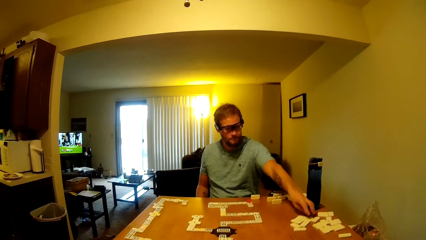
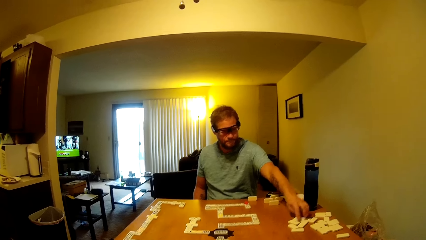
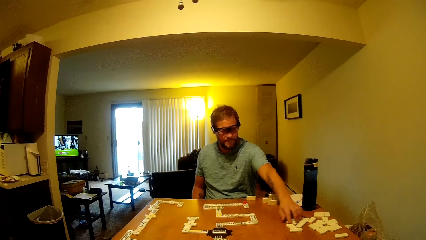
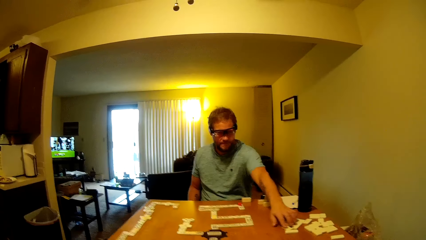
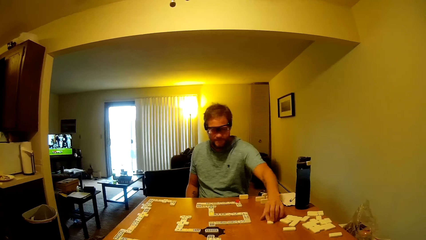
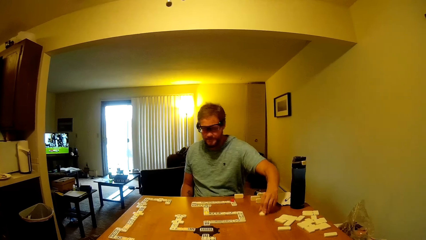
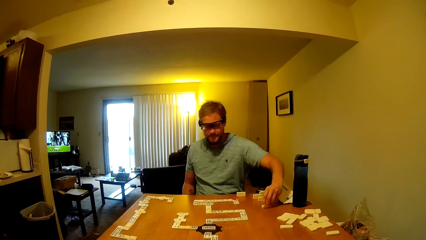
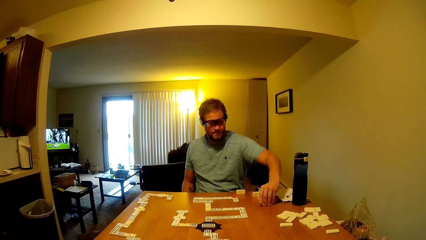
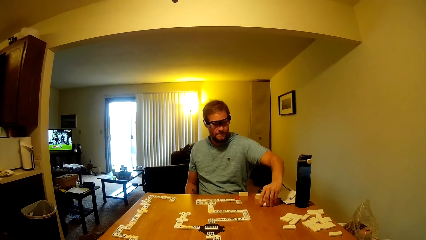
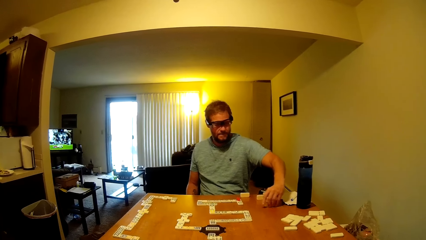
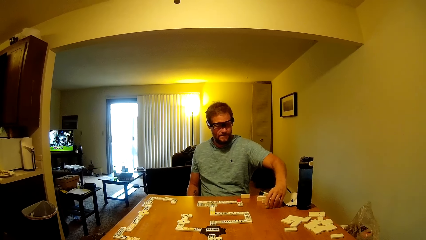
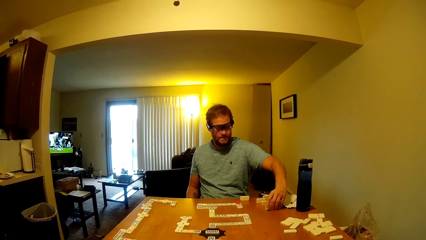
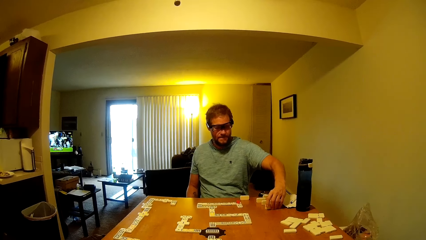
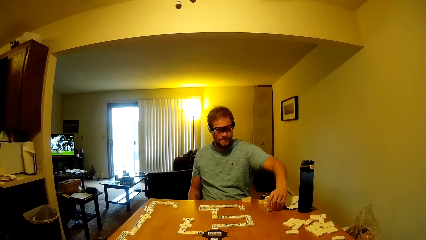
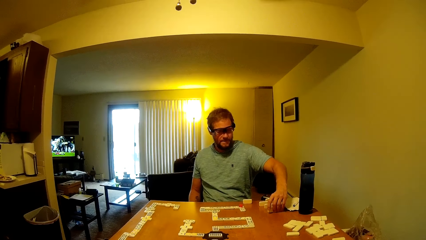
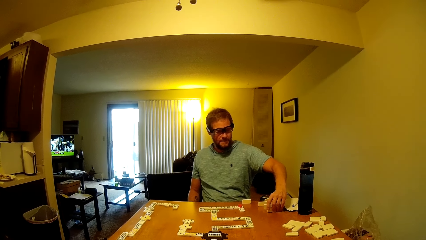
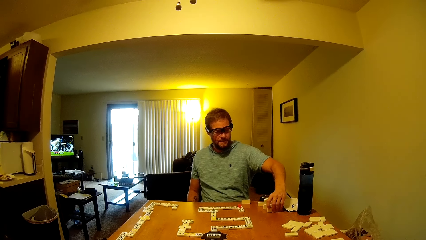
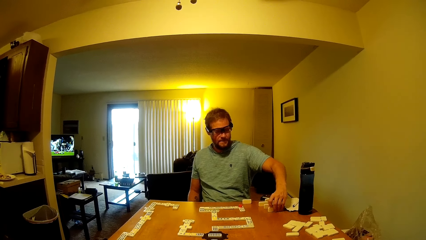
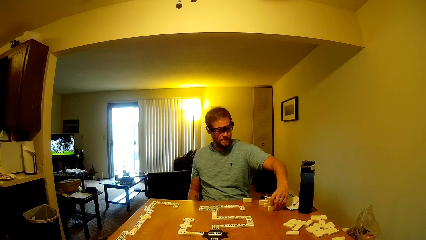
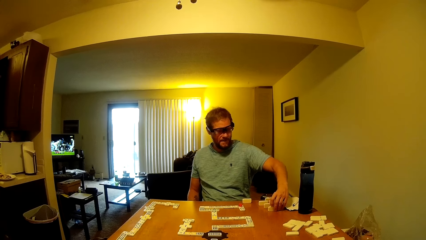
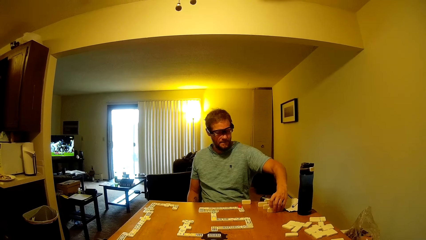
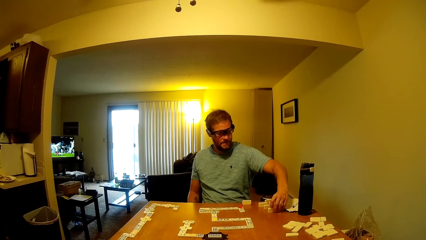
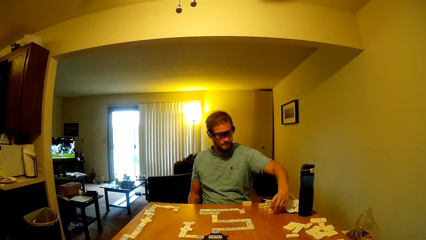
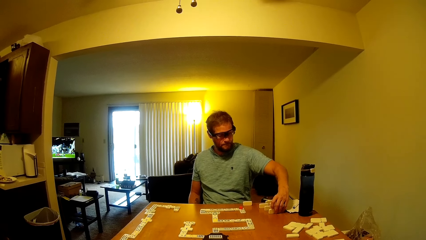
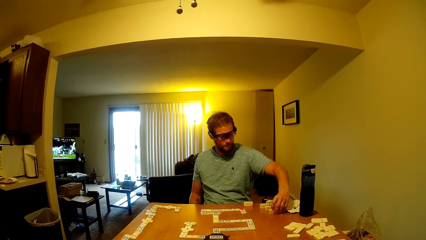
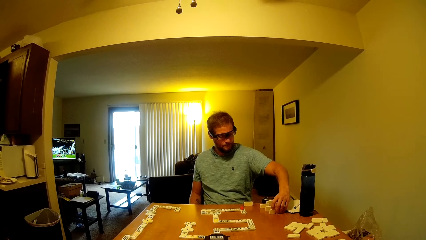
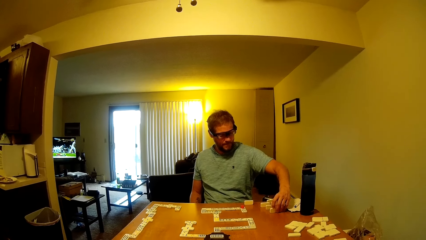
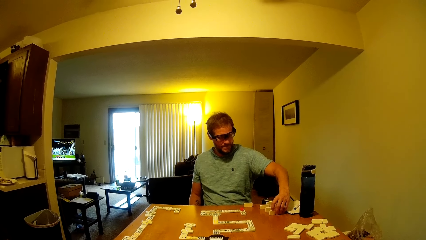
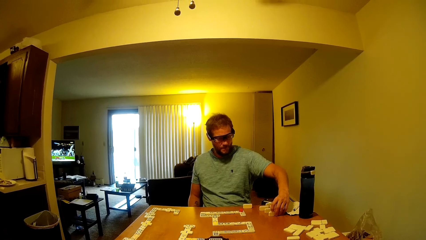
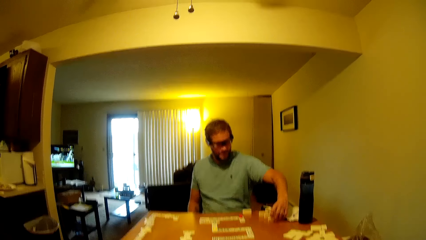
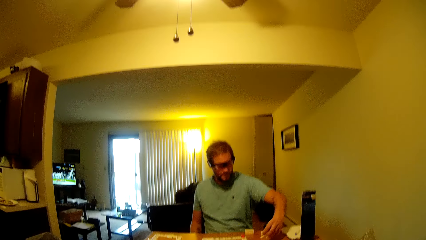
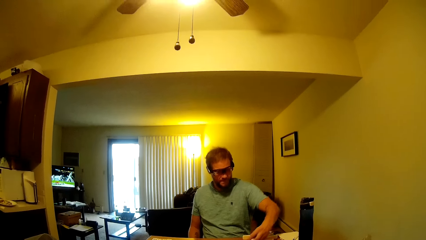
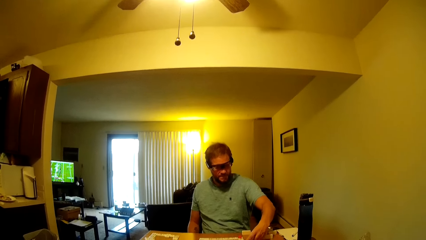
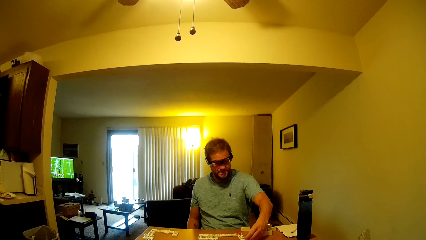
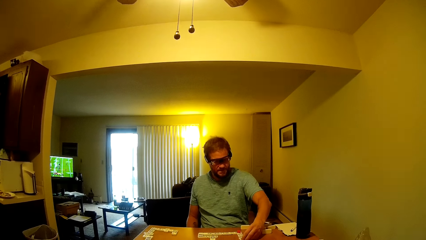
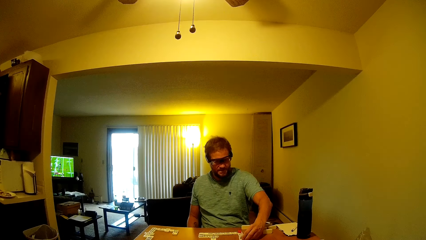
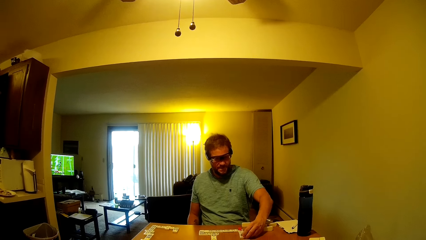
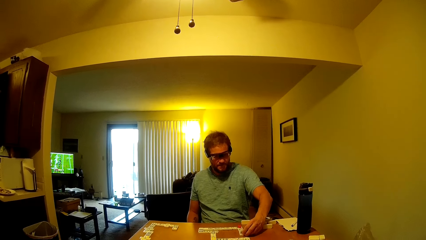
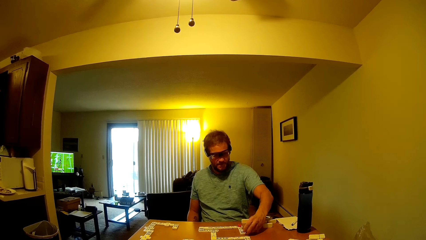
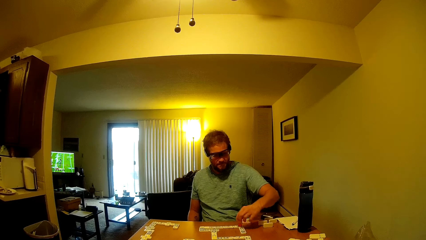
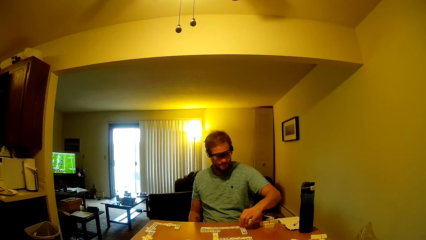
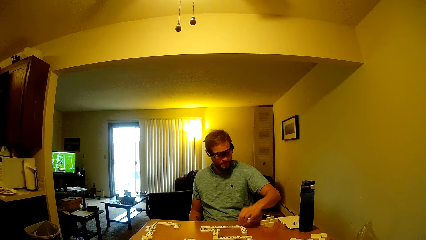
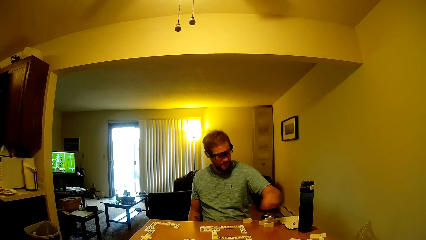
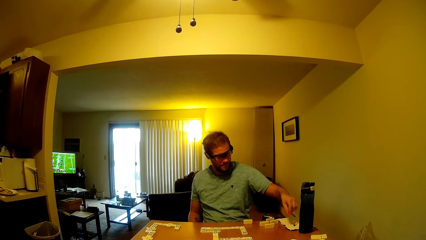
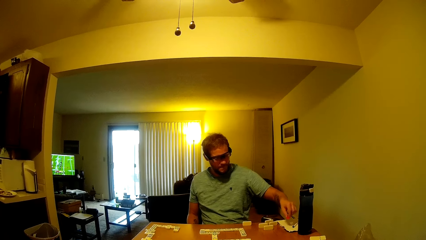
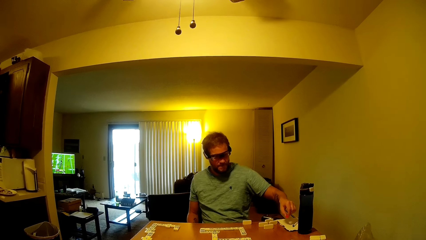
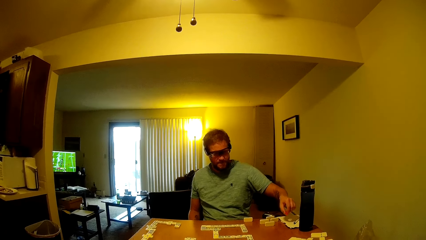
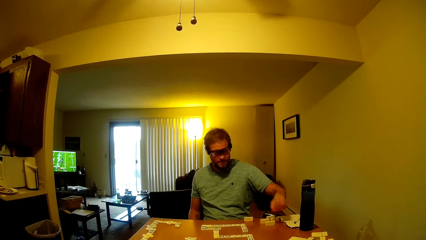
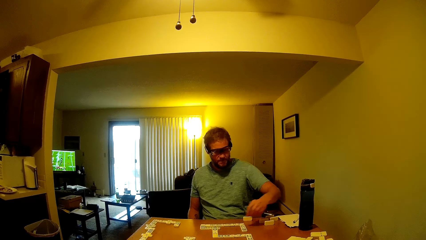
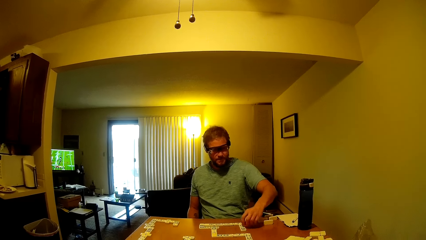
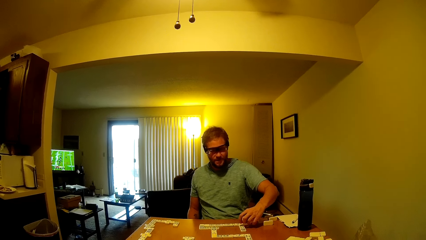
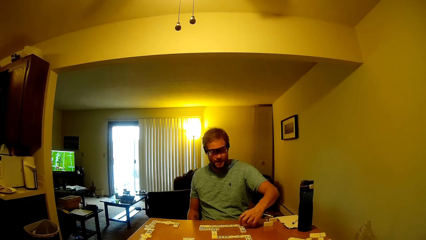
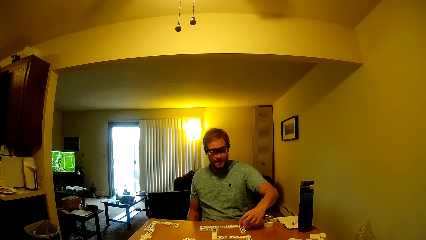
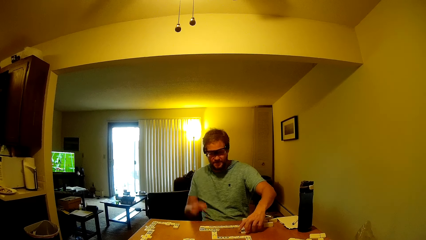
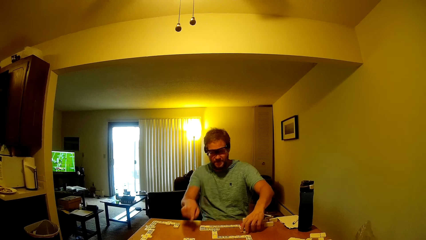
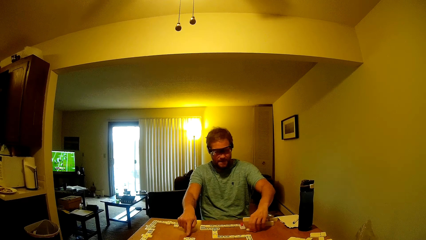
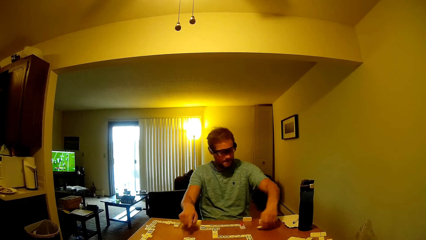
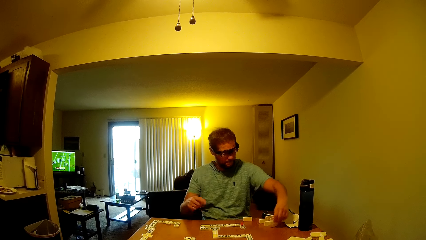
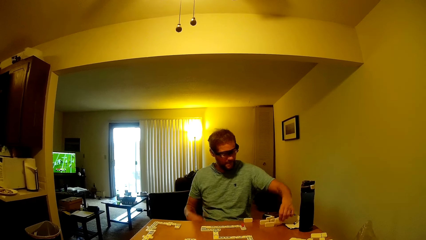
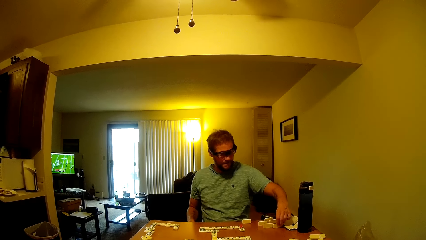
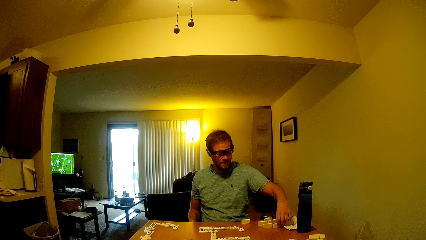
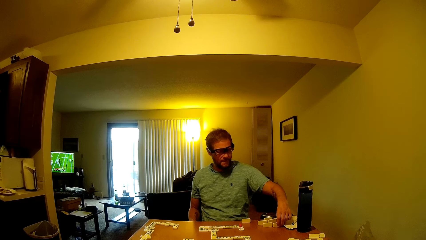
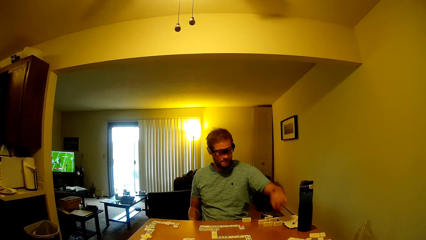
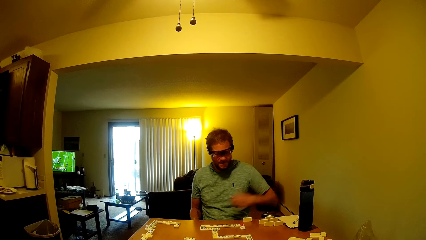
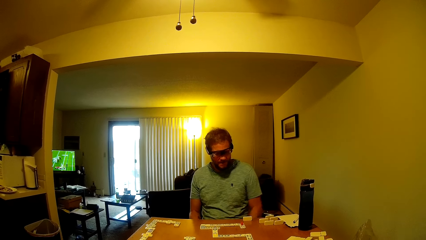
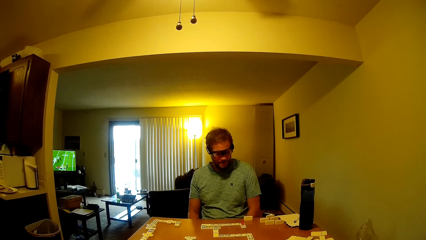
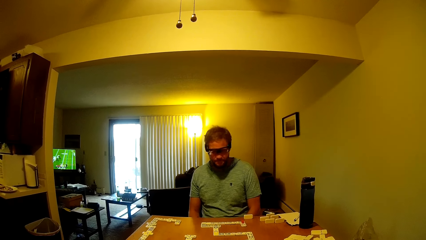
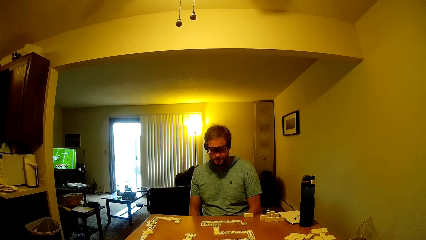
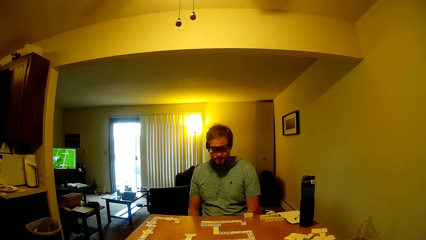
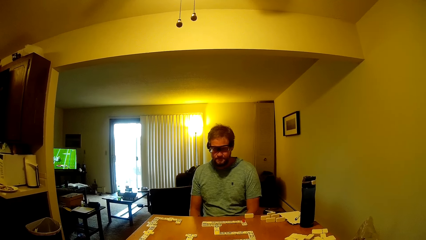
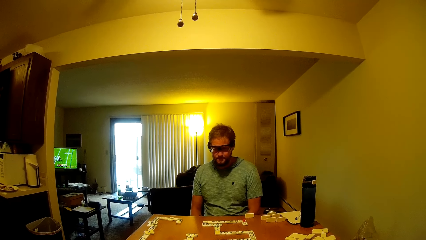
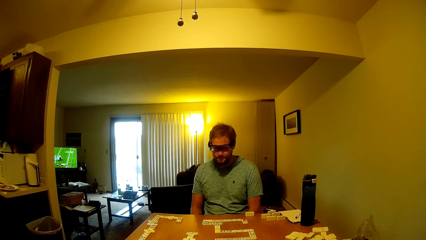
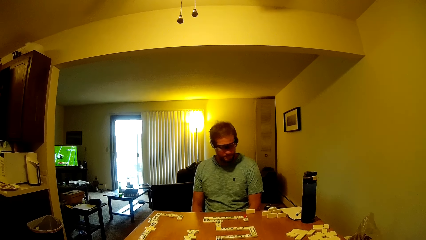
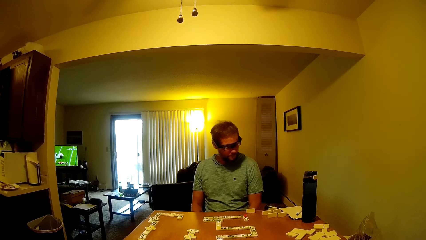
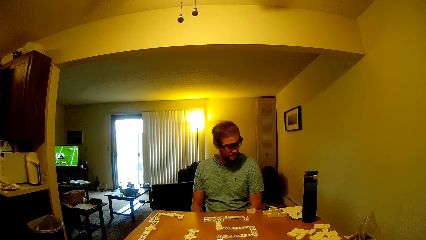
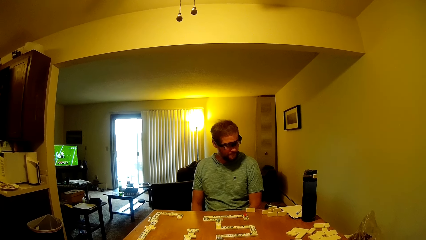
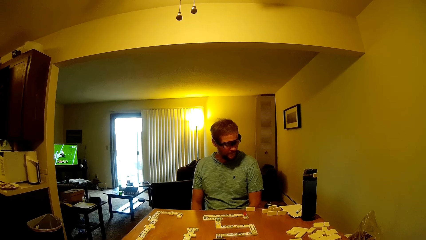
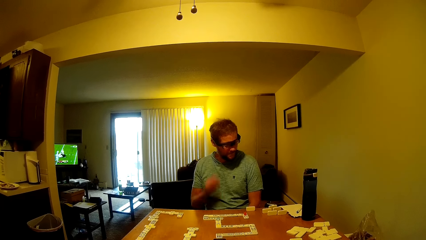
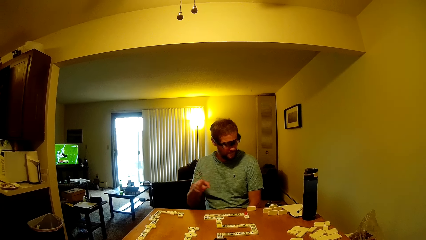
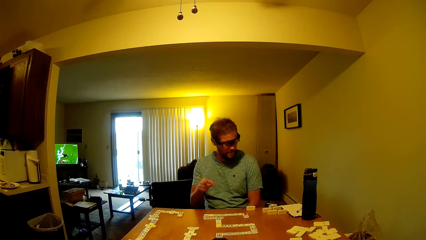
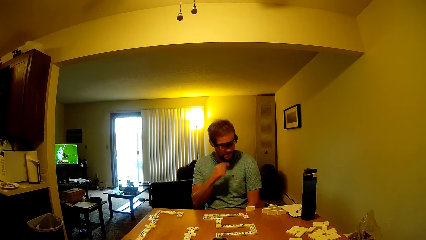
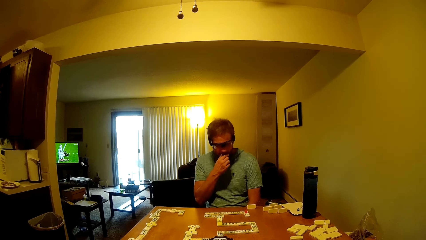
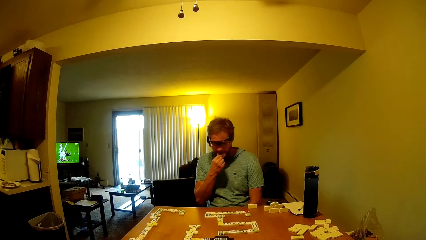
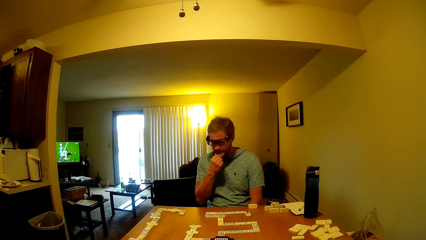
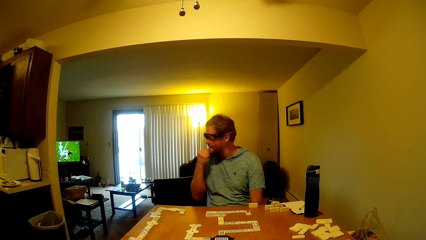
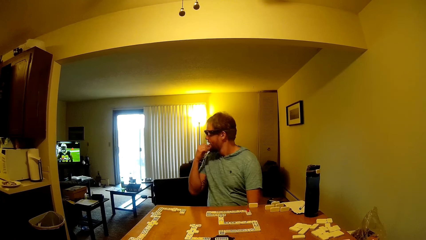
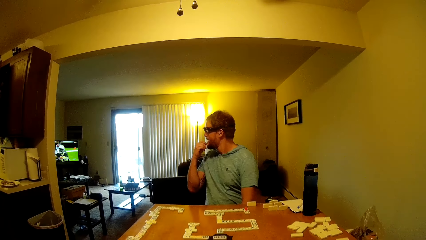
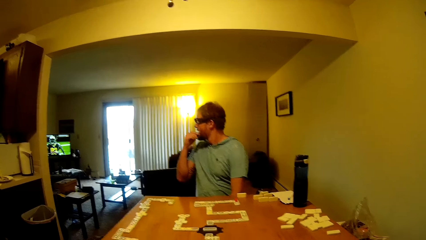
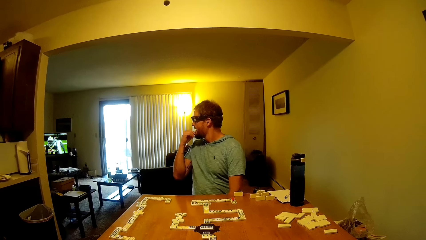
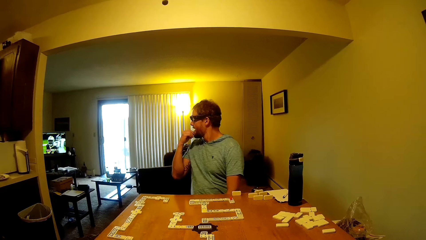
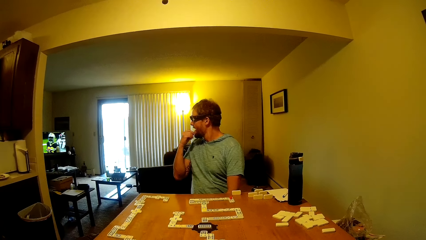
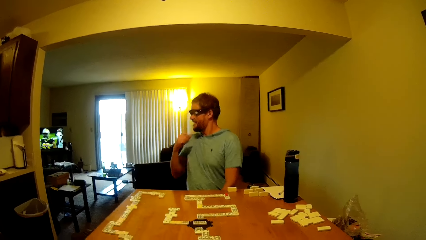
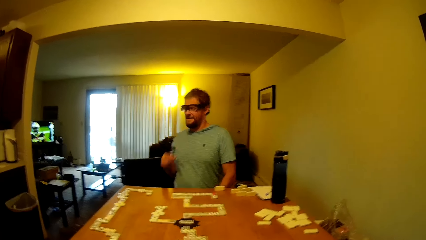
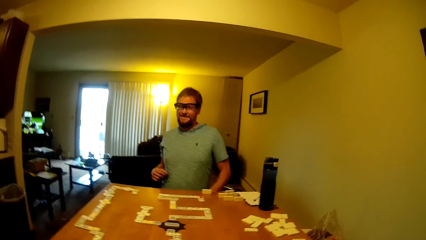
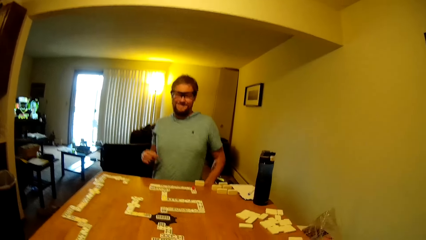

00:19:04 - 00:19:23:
The camera wearer talks to a man. The man moves the word board and places the word board on the table. The camera wearer talks to the man. The man moves a dominoes piece and looks at the television.
